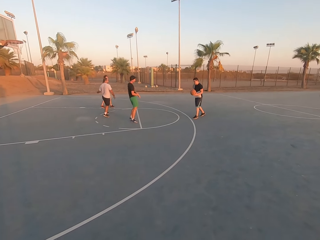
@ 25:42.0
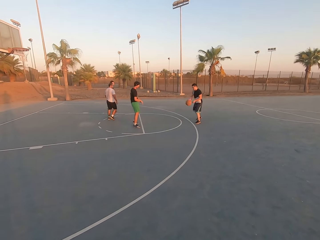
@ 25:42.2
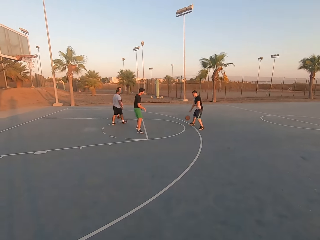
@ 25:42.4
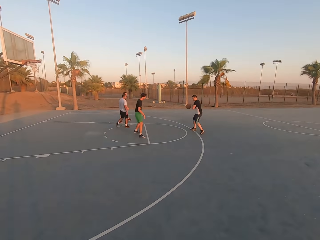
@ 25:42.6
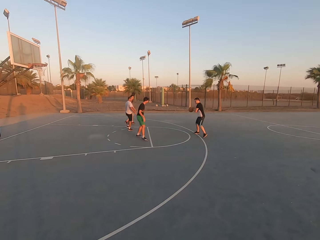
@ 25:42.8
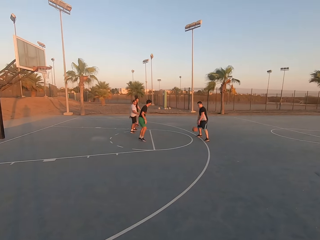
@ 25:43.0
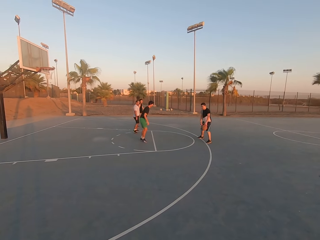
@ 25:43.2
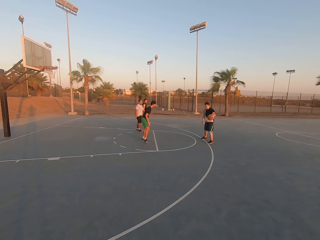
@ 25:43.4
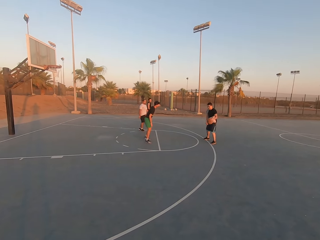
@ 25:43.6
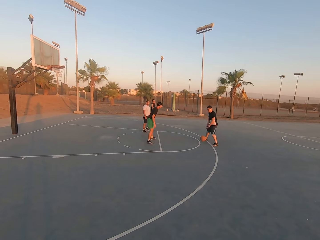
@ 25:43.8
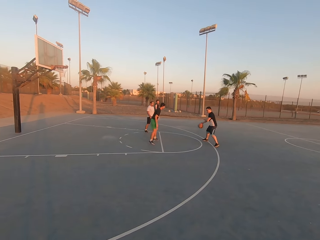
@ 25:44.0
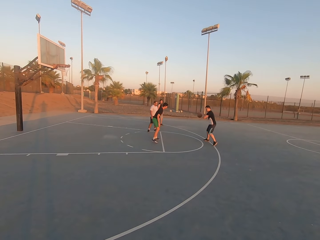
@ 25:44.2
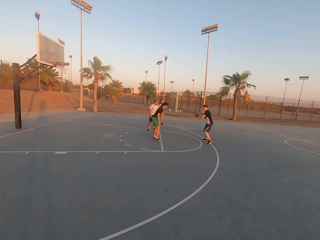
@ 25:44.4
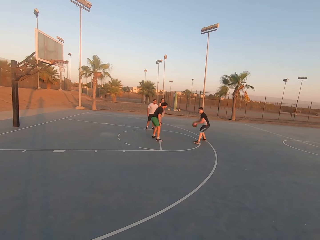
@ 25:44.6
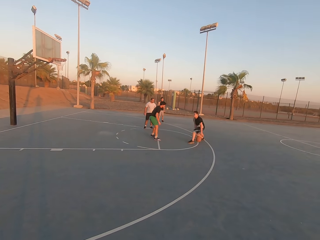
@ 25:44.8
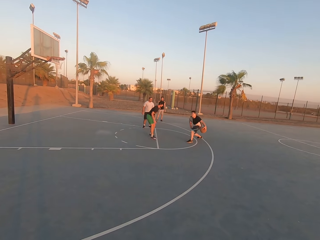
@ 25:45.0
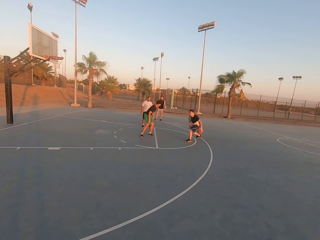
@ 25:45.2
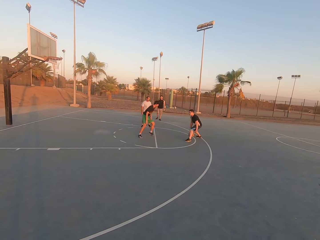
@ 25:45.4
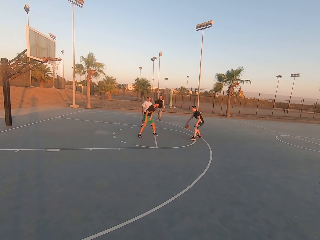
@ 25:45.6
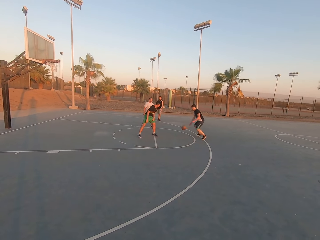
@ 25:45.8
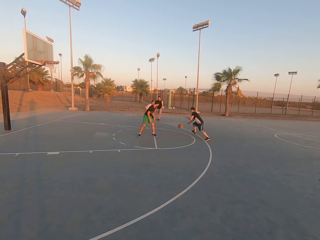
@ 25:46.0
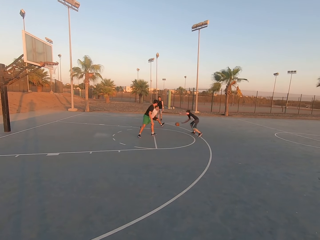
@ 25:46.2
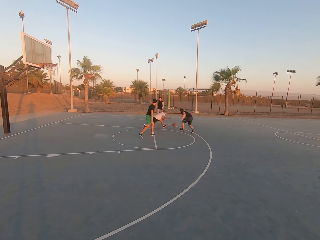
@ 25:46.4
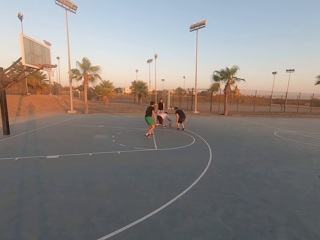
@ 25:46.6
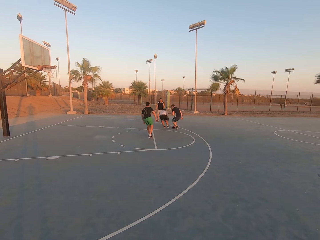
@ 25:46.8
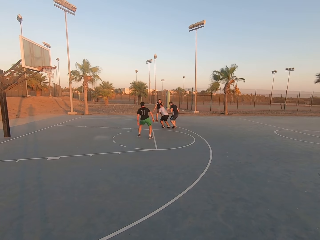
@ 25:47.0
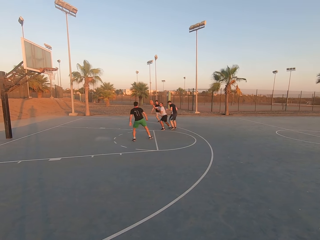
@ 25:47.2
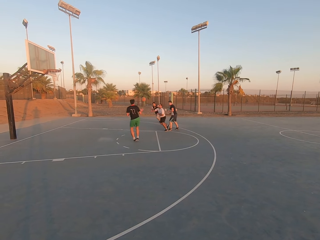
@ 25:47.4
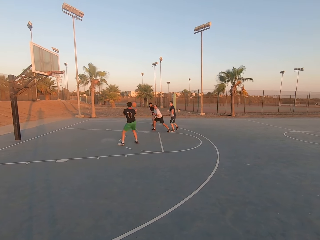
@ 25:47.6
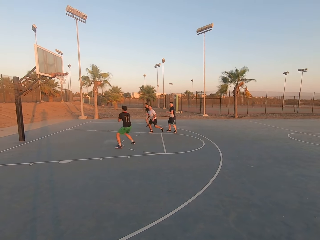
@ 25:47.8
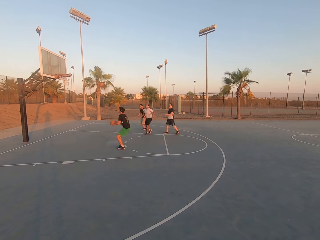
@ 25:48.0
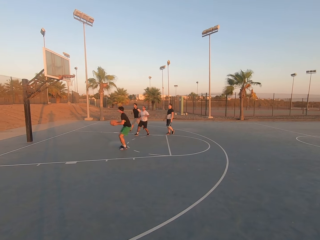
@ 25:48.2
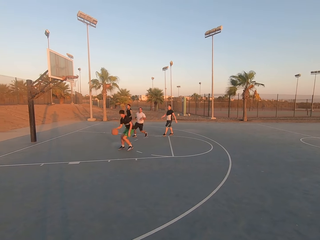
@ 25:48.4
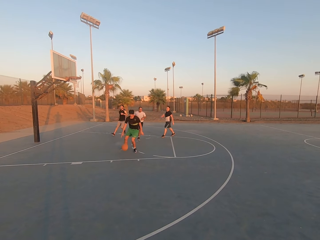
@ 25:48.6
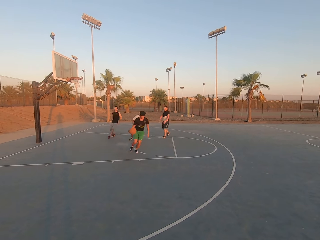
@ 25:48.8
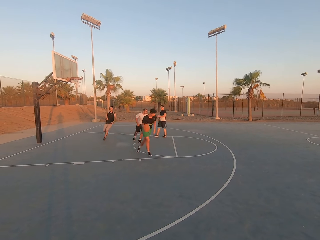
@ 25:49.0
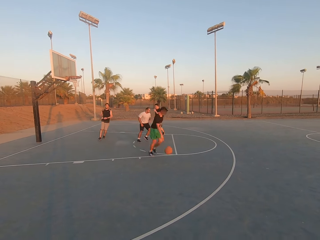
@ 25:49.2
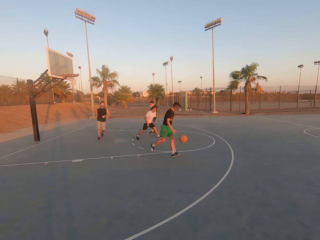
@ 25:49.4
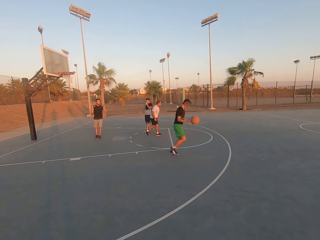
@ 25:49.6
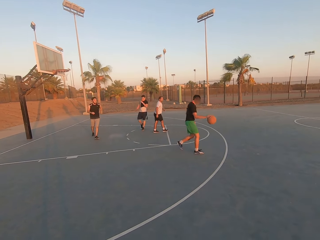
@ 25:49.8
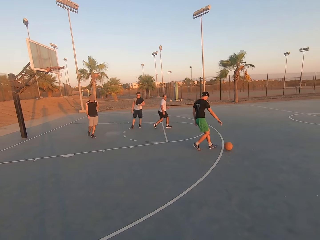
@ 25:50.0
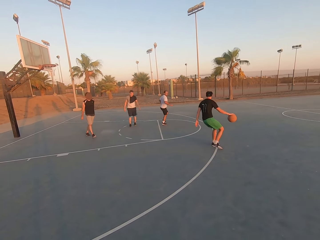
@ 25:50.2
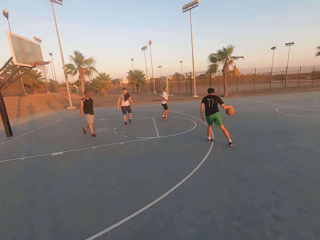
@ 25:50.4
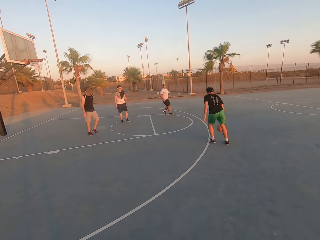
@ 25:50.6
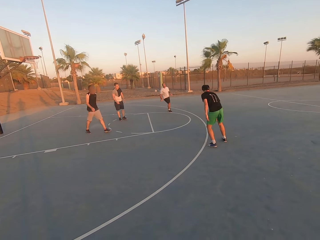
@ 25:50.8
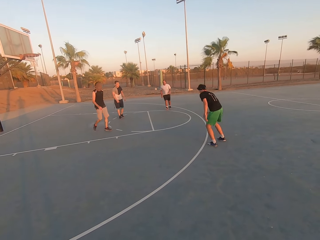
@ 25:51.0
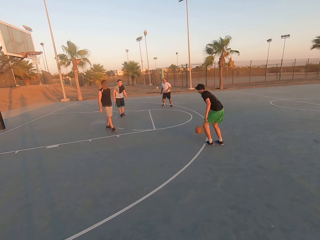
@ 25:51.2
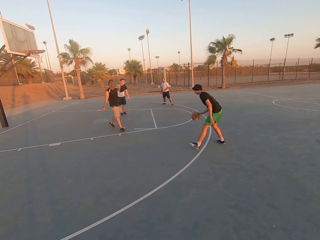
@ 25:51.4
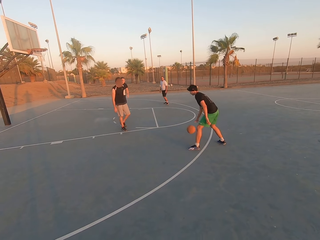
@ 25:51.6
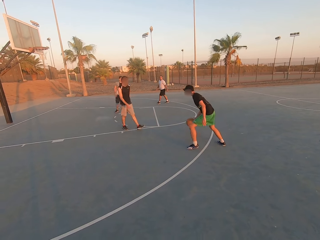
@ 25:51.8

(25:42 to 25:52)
A man picks up the ball and dribbles the ball. The man drops the ball. Another man picks up the ball, dribbles the ball and throws the ball to a third man. The third man picks up the ball and dribbles the ball.

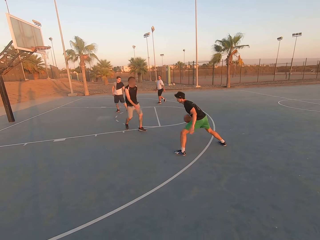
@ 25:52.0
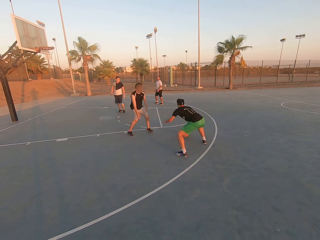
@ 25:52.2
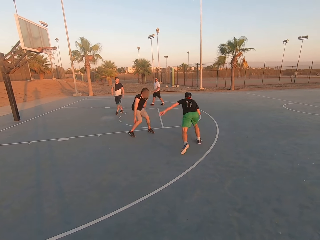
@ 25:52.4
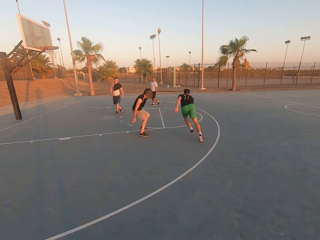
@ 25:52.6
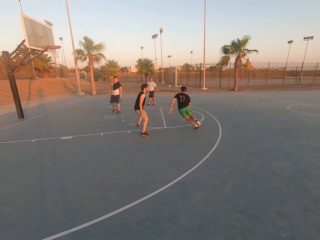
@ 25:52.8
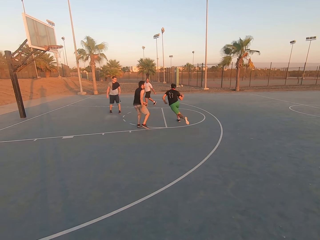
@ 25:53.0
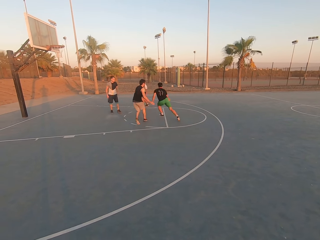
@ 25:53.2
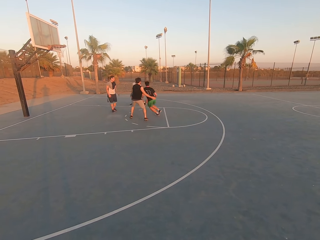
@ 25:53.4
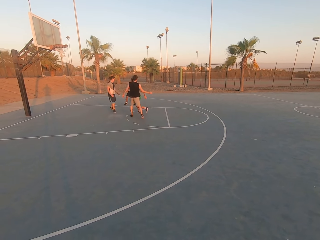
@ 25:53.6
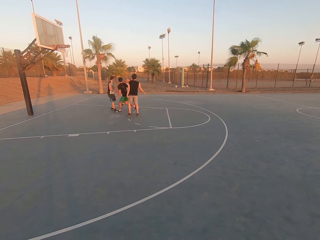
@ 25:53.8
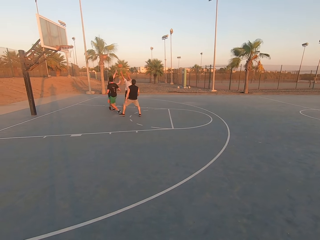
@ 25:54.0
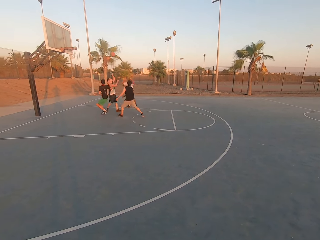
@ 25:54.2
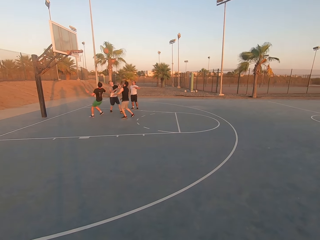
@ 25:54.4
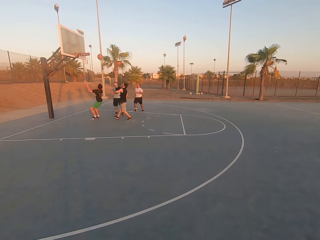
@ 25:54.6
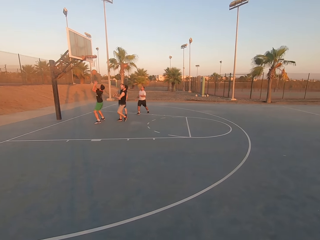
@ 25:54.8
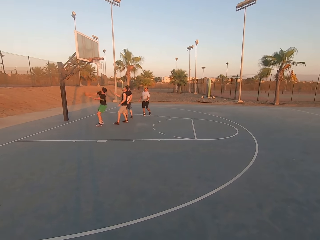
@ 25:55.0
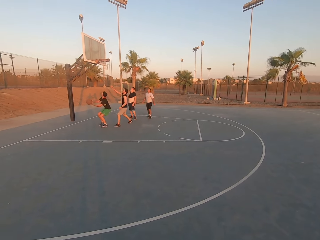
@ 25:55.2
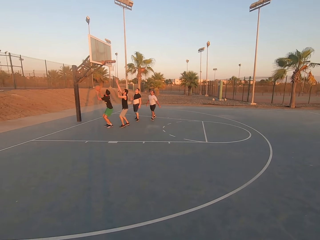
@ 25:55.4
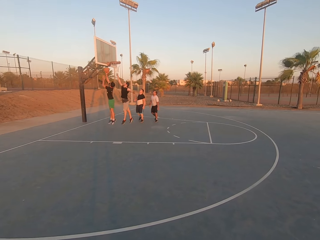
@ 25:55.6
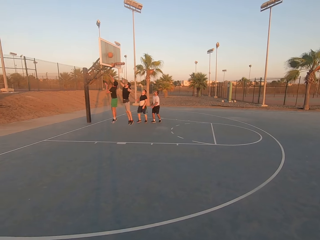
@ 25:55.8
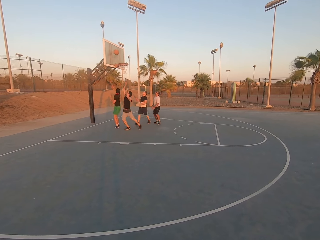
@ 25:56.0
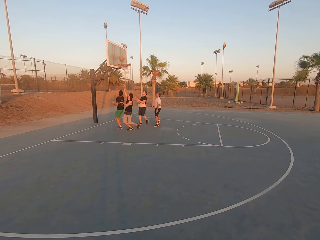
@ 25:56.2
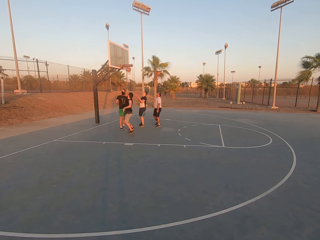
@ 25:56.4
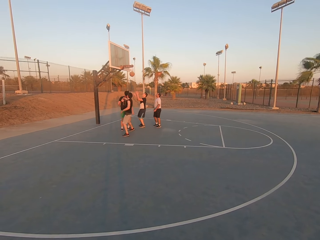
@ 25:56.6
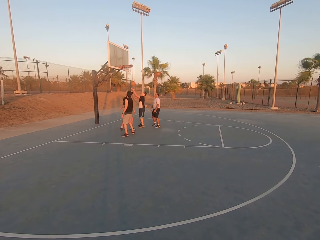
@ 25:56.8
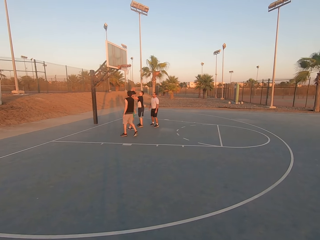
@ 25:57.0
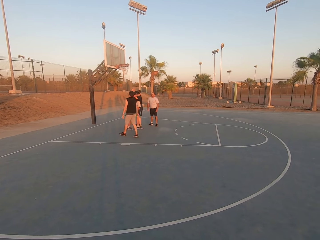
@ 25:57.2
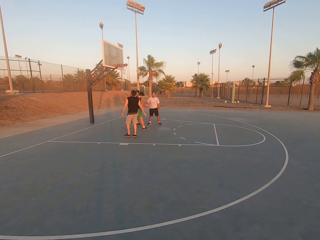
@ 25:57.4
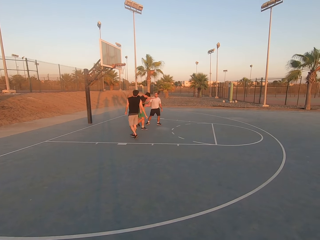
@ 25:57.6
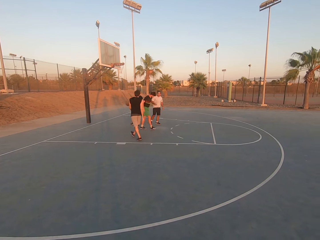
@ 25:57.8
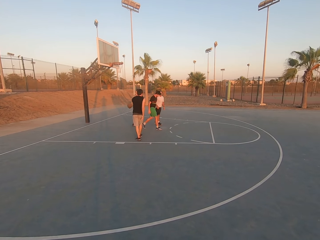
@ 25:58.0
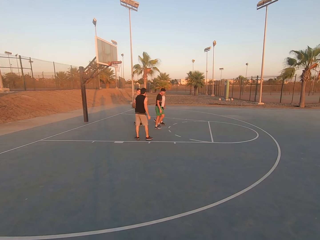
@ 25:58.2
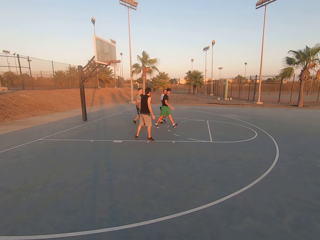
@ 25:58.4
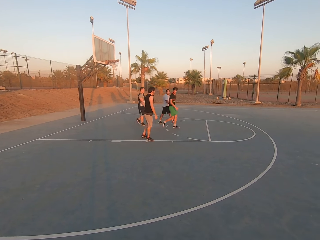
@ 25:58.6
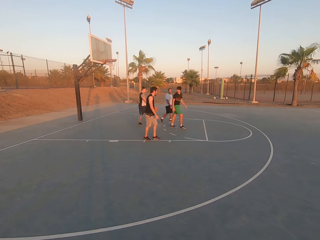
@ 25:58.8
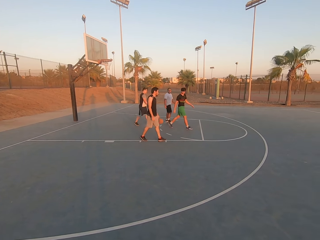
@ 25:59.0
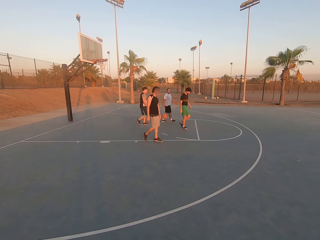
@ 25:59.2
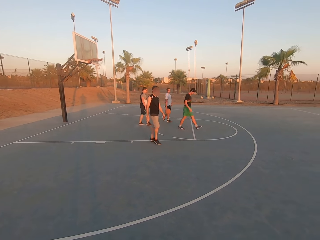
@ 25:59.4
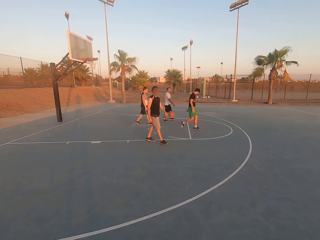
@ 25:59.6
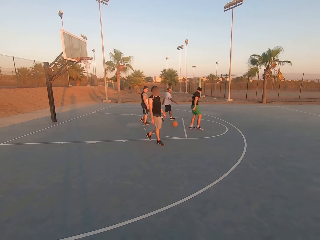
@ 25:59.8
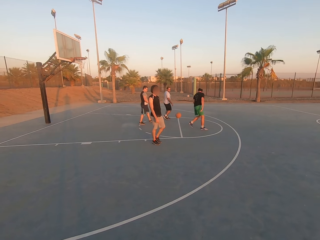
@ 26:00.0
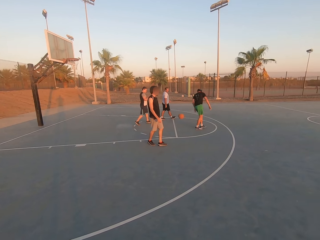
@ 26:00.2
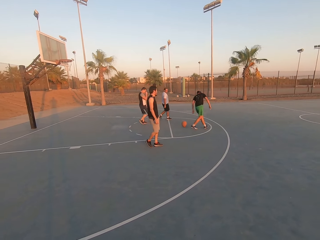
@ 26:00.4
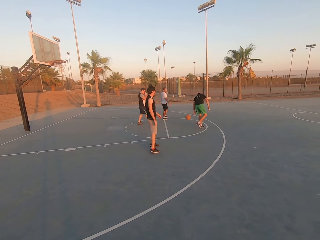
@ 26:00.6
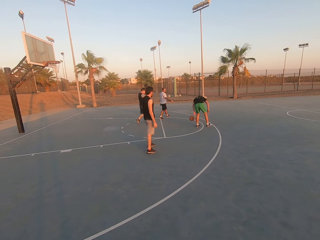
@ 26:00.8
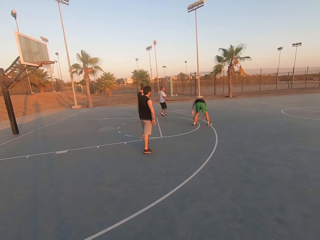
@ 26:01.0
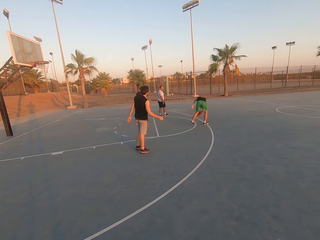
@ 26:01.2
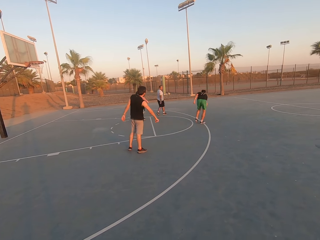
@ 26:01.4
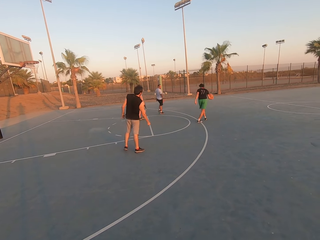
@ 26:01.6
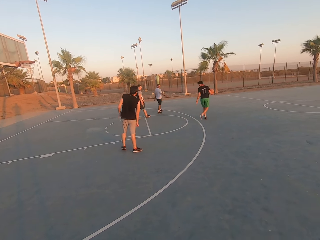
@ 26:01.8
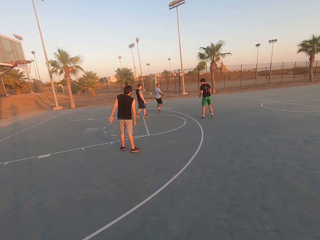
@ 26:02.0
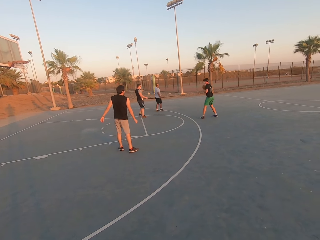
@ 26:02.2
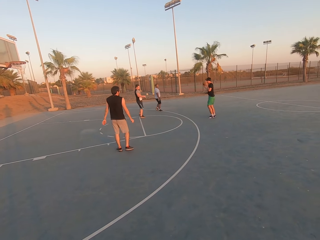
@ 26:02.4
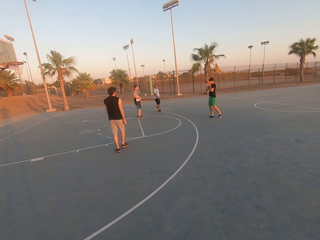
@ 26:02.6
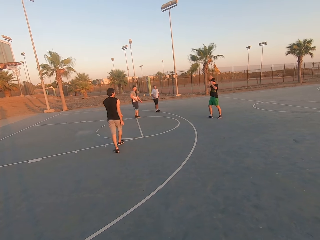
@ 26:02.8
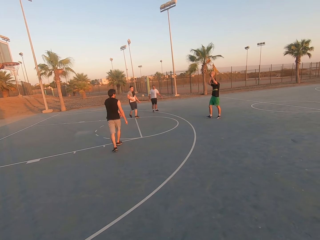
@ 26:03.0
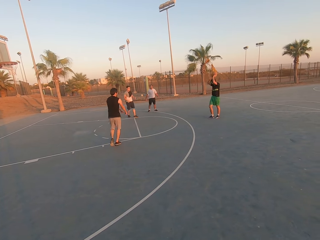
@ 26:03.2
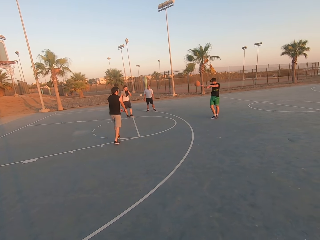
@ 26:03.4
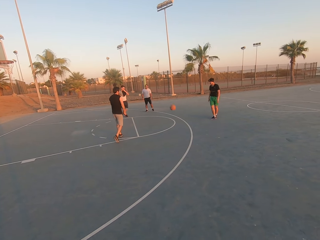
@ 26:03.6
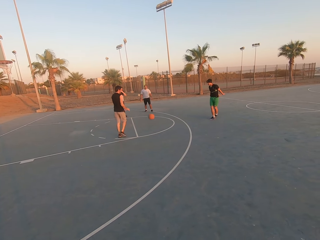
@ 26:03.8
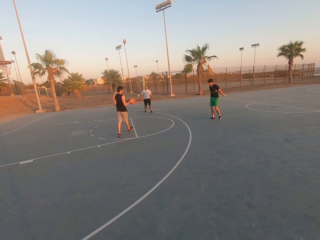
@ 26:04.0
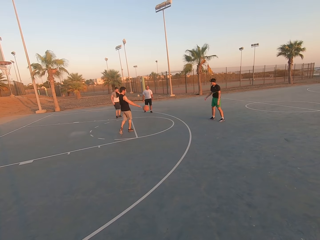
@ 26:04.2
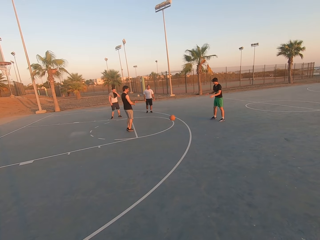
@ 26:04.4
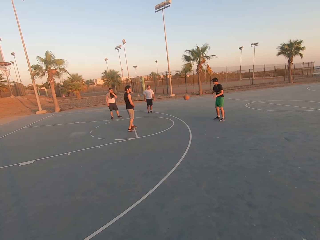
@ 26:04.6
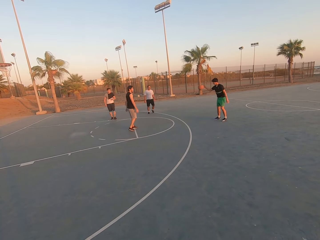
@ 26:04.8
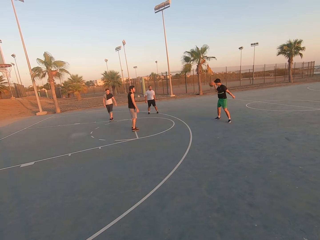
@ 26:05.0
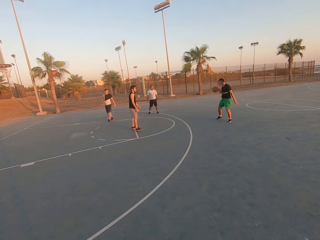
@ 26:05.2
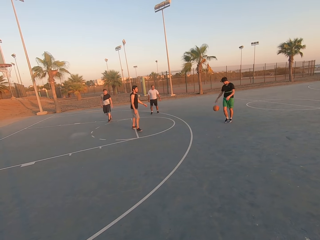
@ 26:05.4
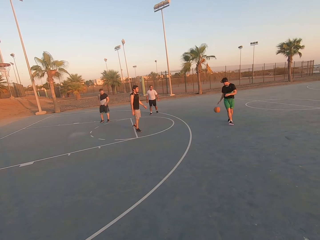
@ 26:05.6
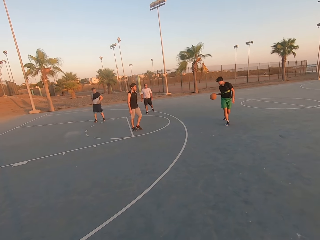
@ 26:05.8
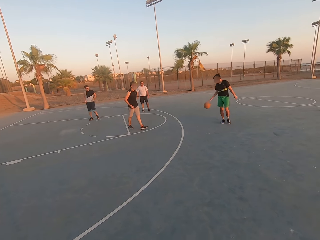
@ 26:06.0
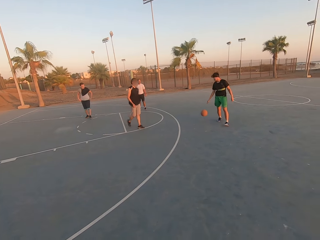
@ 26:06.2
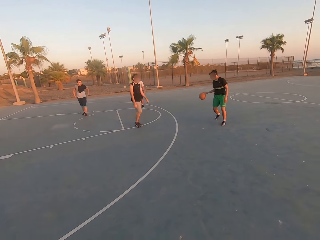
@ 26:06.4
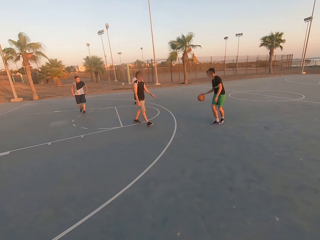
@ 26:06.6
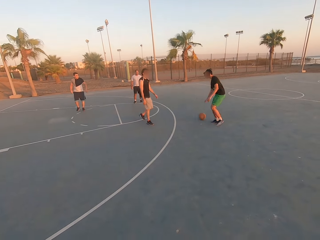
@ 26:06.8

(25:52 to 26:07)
A man shields. Another man throws the ball to a third man. The third man throws the ball to the second man. The second man throws the ball in the hoop. A fourth man picks up the ball and holds the ball. The fourth man drops the ball and throws the ball to the second man. The second man picks up the ball and throws the ball to the first man. The first man picks up the ball and throws the ball to the second man. The second man picks up the ball and dribbles the ball.
